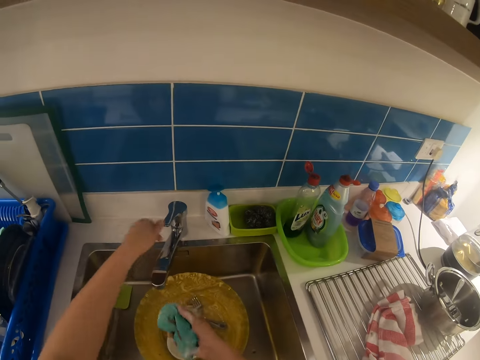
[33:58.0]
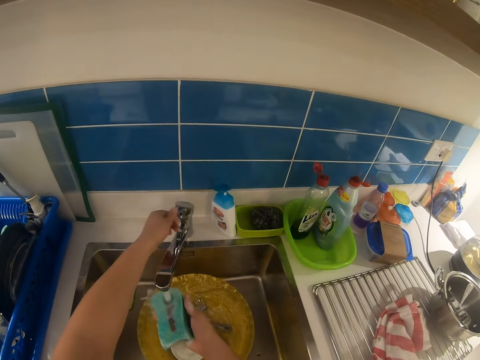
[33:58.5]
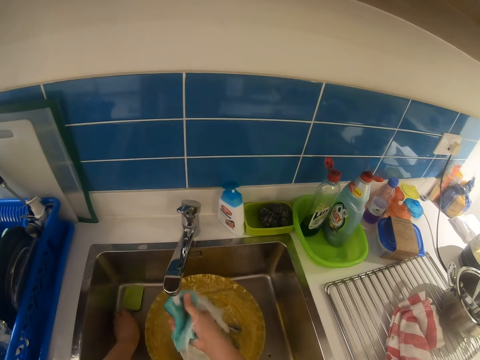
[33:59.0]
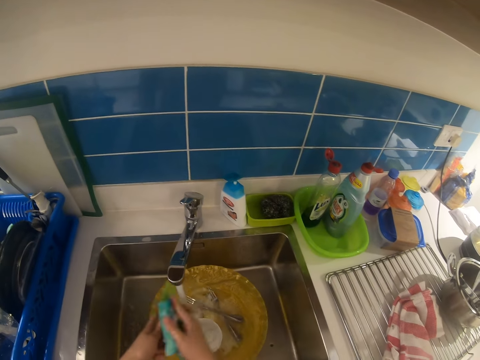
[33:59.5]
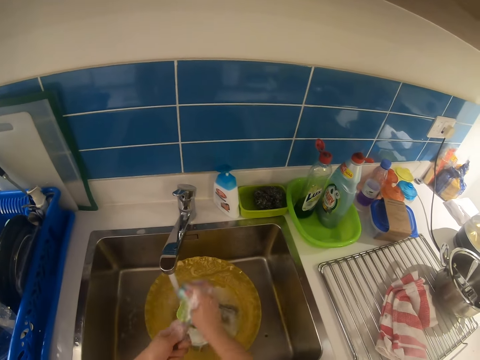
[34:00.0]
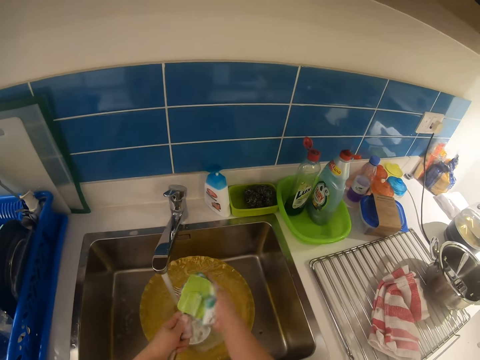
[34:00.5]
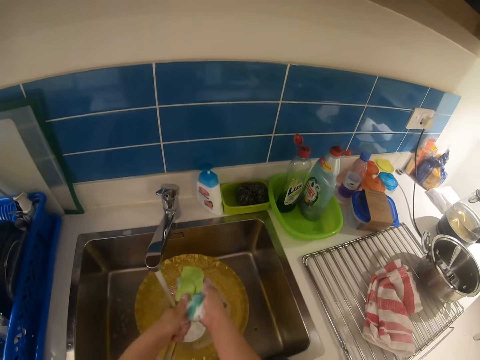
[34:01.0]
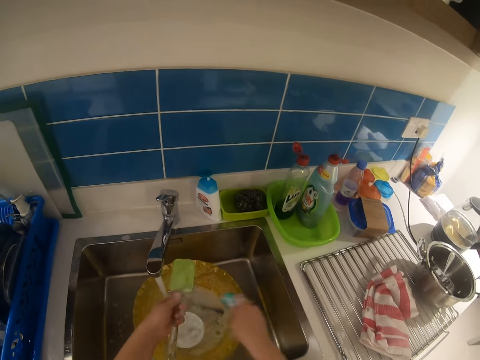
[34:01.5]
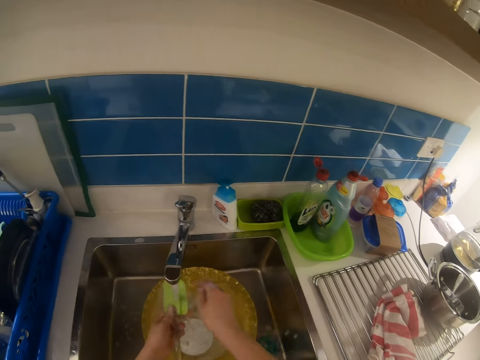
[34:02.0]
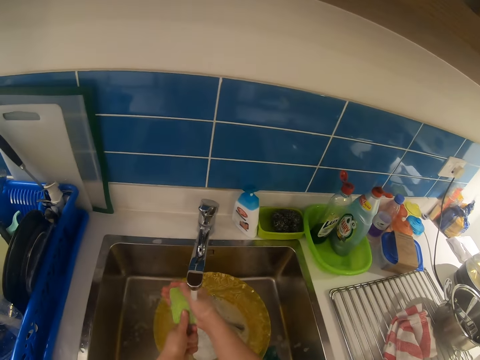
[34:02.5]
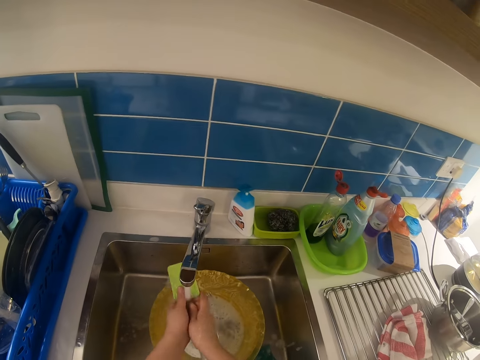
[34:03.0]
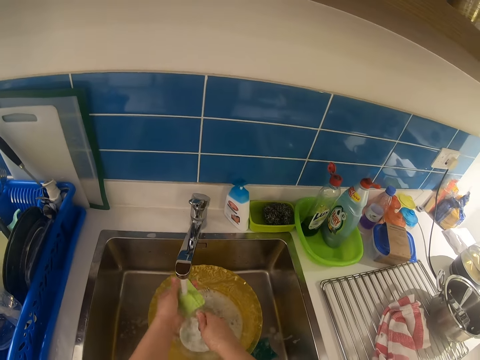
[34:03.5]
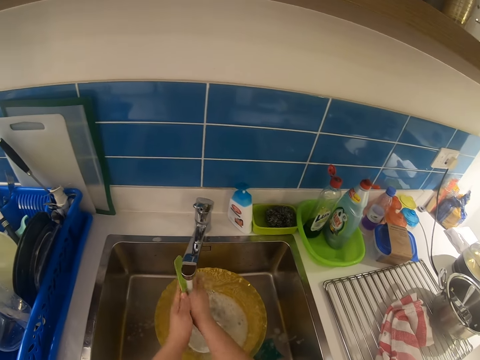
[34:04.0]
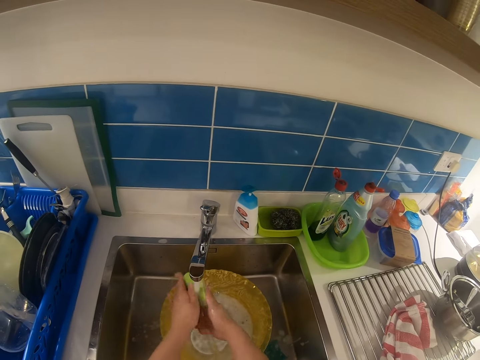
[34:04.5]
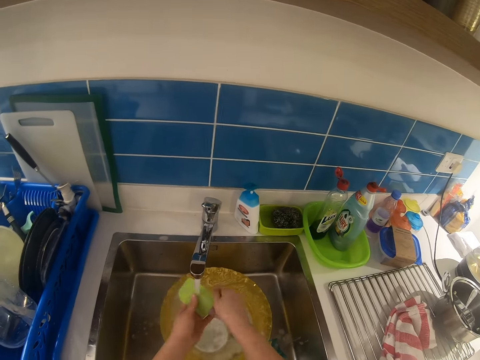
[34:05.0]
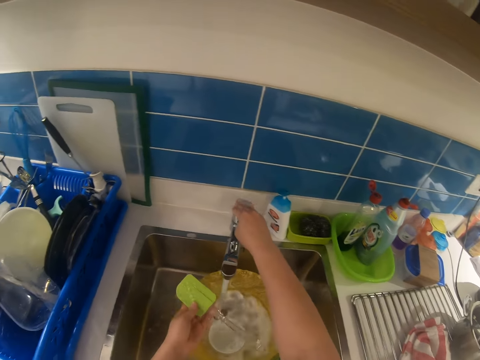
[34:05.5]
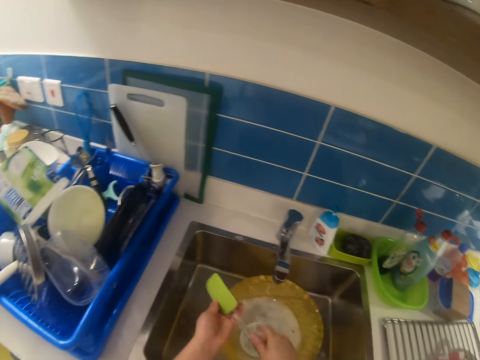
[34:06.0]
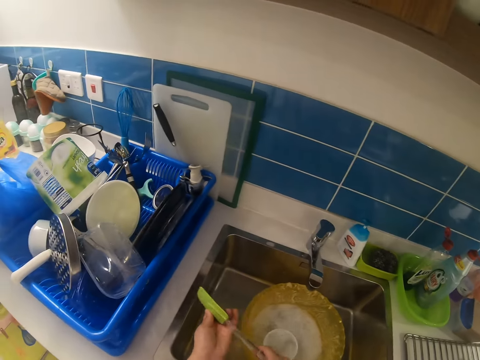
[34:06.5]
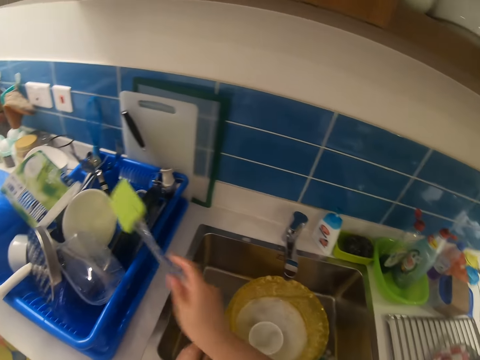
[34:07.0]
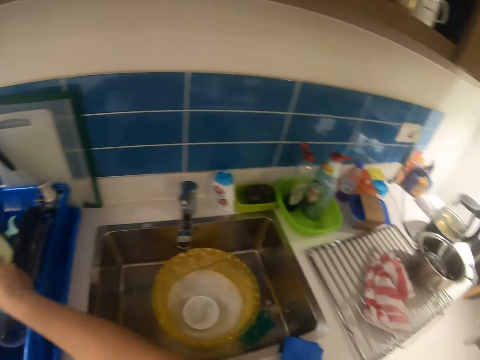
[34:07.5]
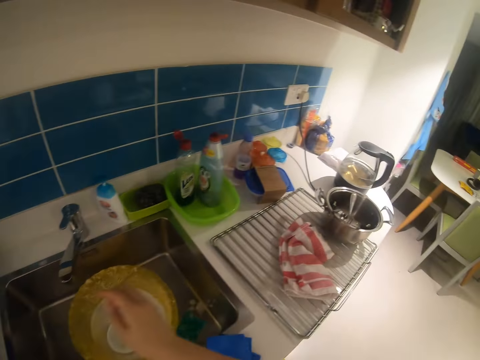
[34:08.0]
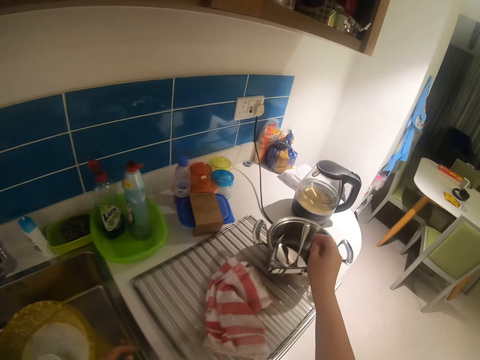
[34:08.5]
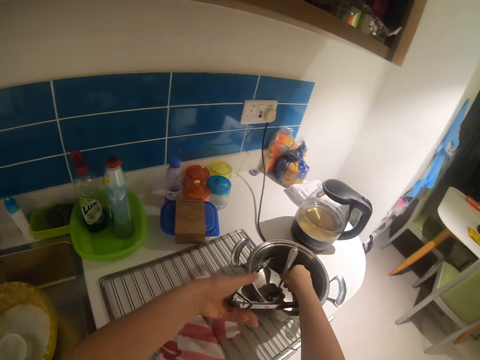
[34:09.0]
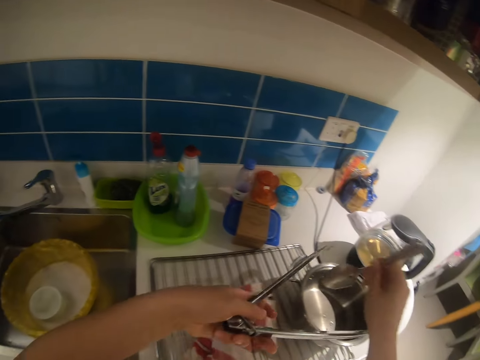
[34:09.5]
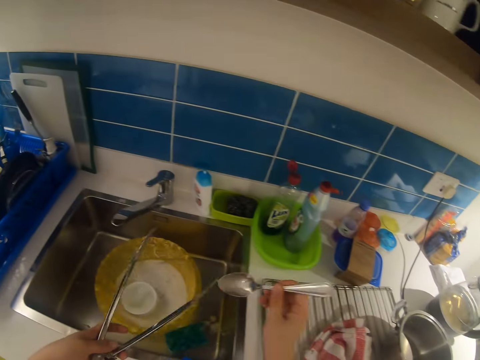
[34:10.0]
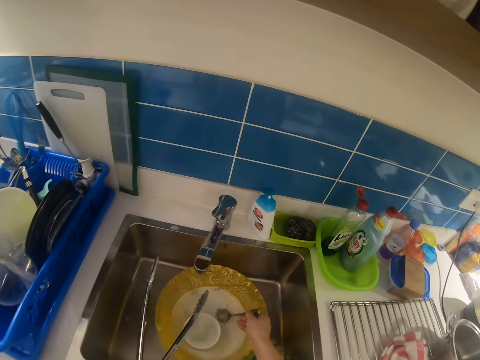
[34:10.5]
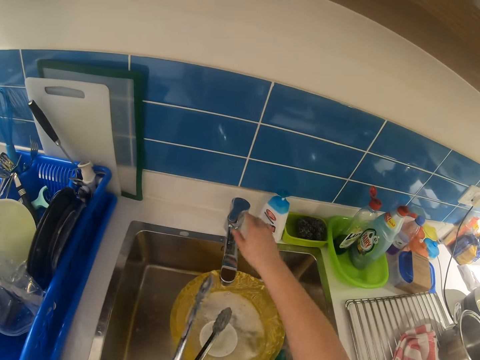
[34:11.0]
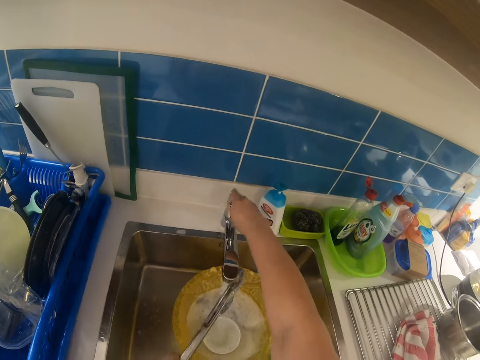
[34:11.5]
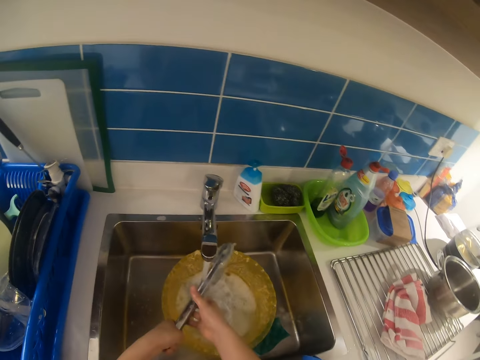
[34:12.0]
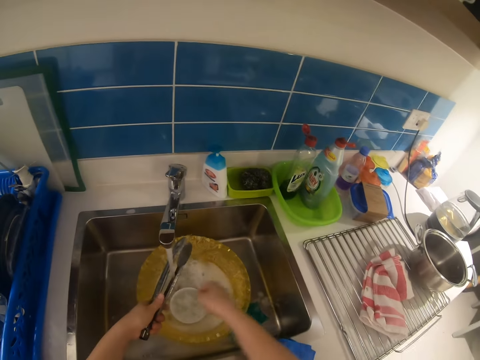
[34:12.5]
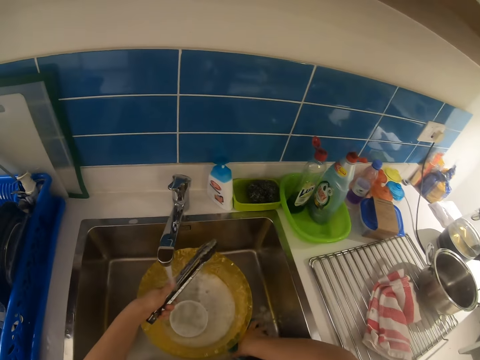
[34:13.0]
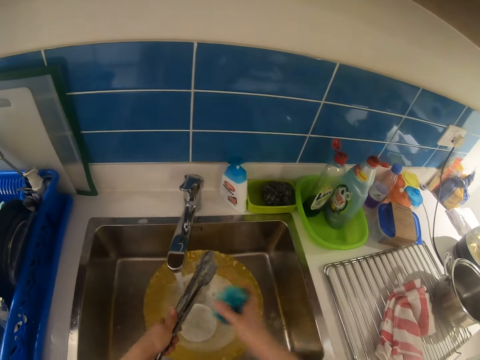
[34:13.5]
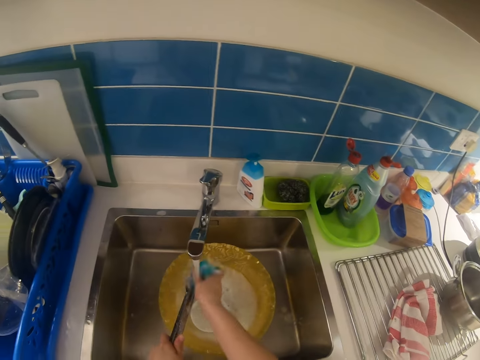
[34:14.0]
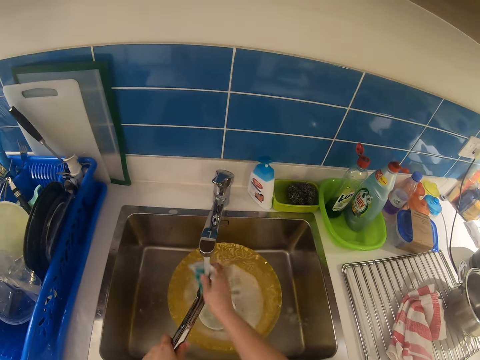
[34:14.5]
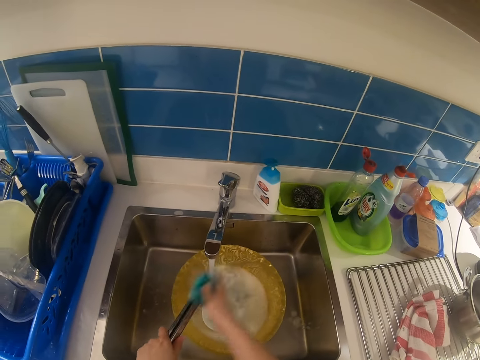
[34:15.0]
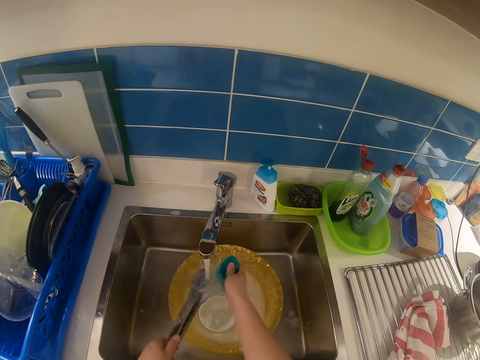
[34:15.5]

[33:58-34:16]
The camera wearer turns on the tap. She wets the sponge, picks up the spatula or spoon in the sink, and washes the spatula. She puts the sponge in the sink. She cleans the spoon. She turns off the tap. She passes the spoon to the right hand. She puts the spoon in the utensil rack. She picks up a spoon with her right hand. She picks up a tong with her left hand. She drops the spoon in the bowl. She turns on the tap on the tong. She cleans the tong. She picks up the sponge by the bowl in the sink. She washes the tong with the sponge.

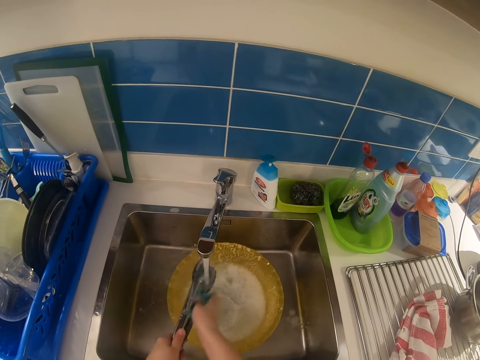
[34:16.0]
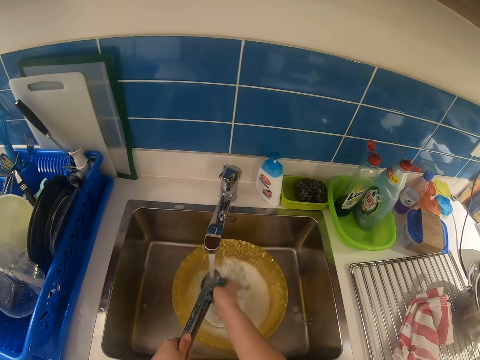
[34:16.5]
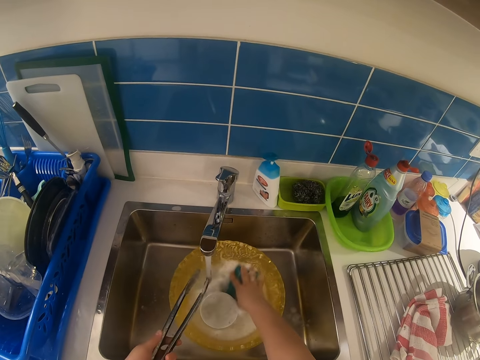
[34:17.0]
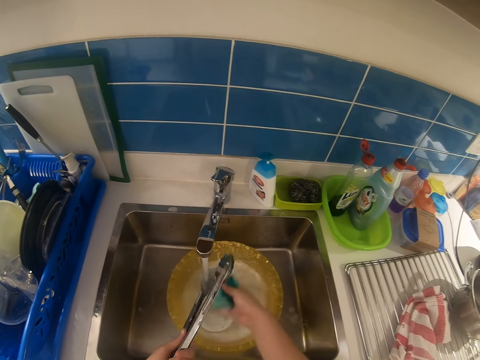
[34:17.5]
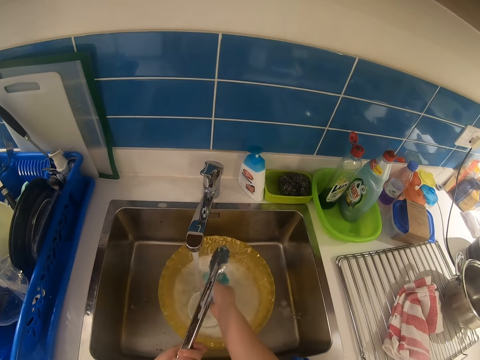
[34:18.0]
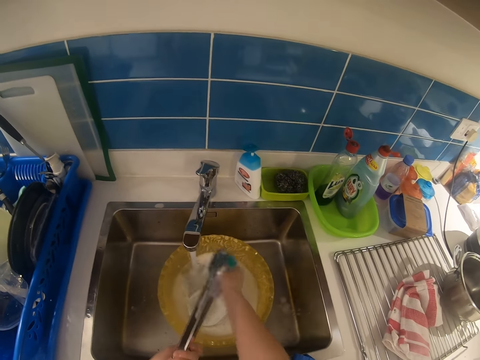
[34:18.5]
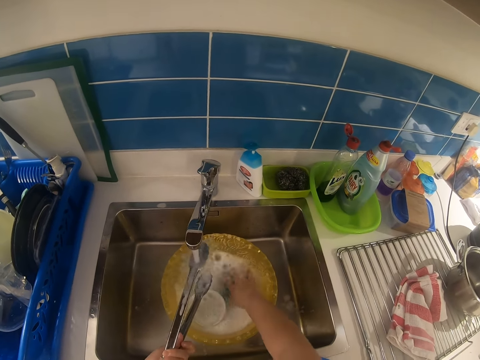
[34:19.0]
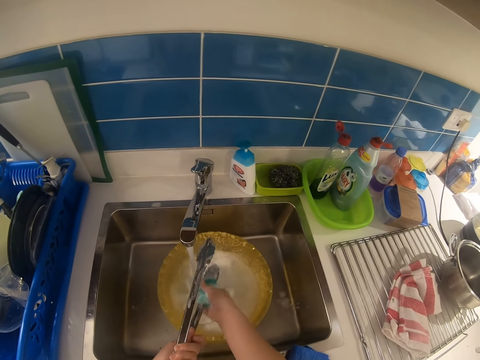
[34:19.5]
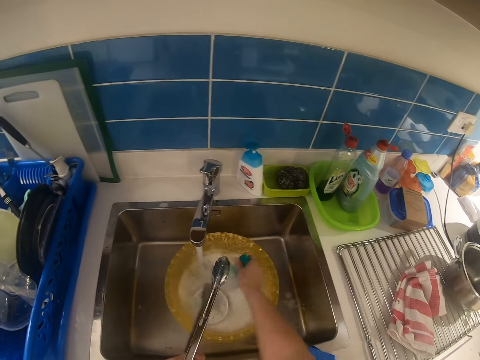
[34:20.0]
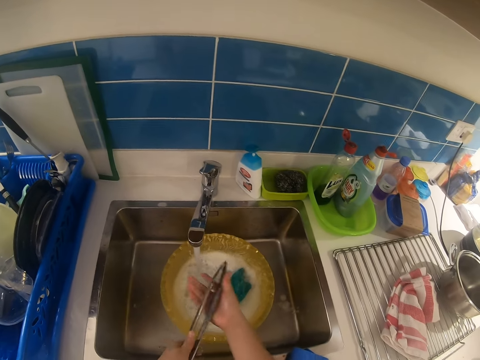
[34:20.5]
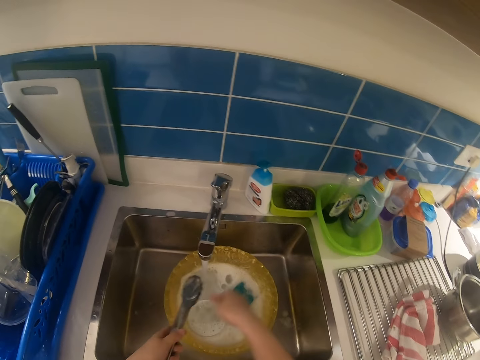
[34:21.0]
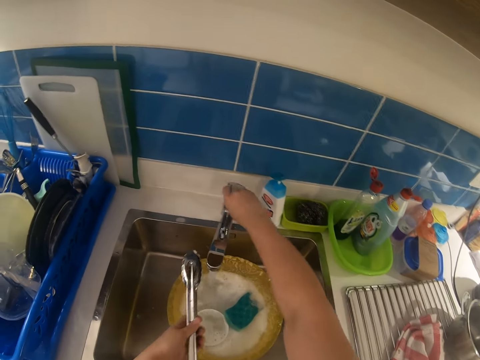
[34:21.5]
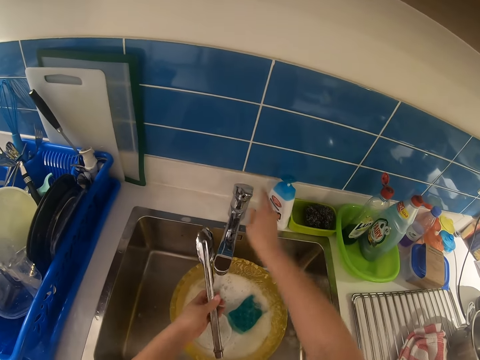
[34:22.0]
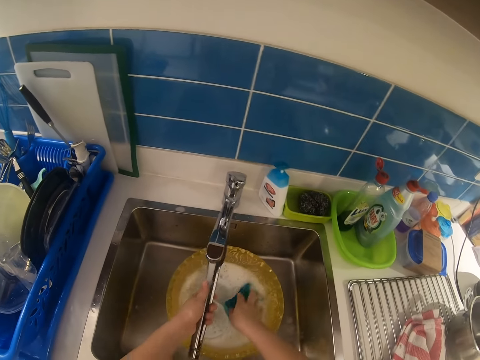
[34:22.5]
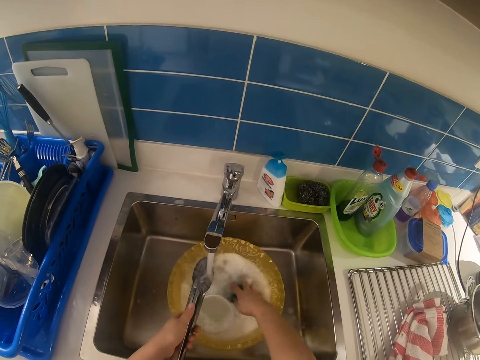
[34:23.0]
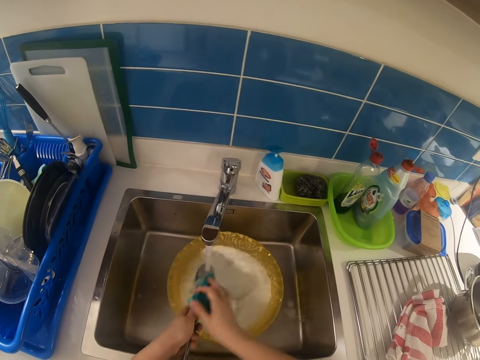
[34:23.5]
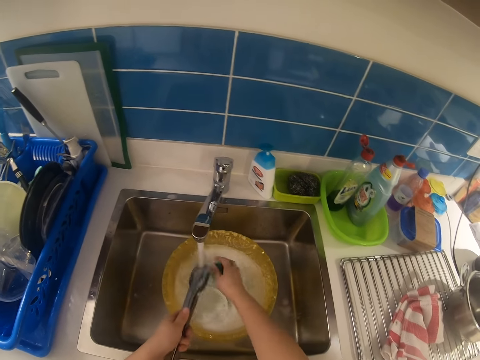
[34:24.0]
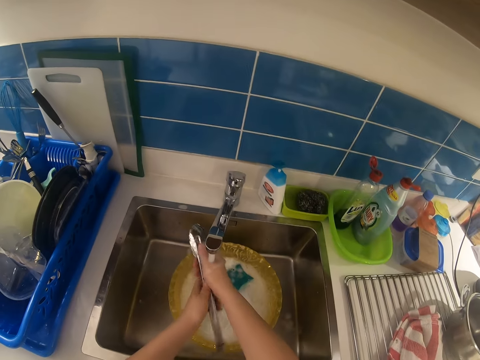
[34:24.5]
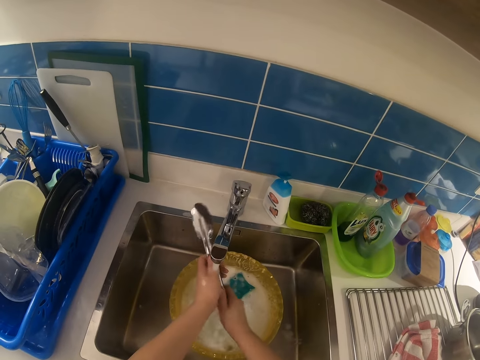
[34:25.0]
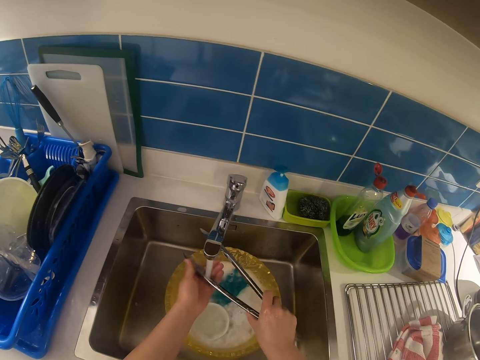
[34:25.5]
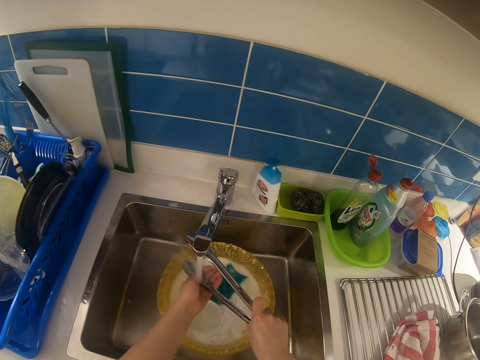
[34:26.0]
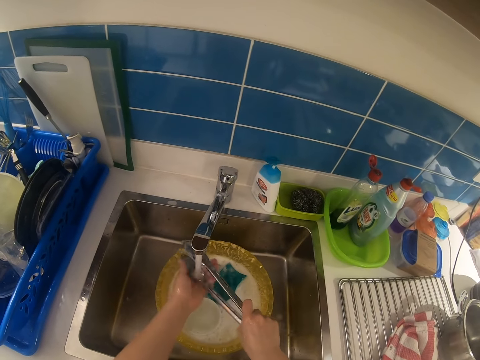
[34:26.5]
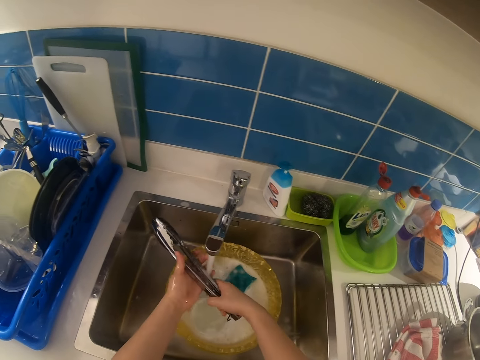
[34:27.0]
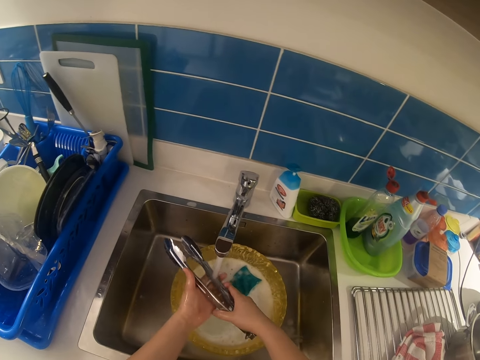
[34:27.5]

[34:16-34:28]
The camera wearer dips the sponge in water. They clean the tongs with the sponge. They dip the sponge in water. They clean the tongs with the sponge. They drop the sponge in the bowl. They touch the sponge. They close the tap. They pick up the sponge. They clean the tongs with the sponge. They drop the sponge in water. They rinse the tong.
